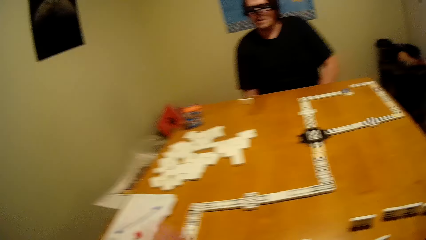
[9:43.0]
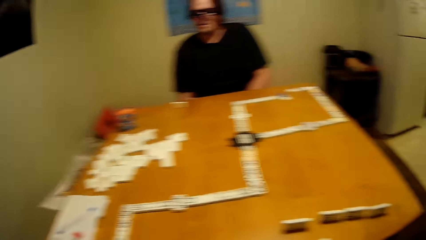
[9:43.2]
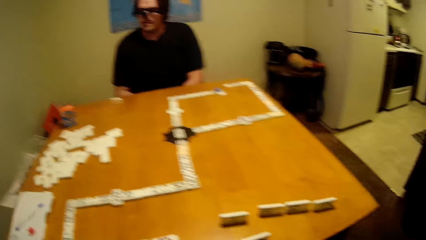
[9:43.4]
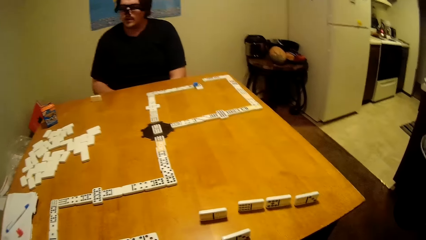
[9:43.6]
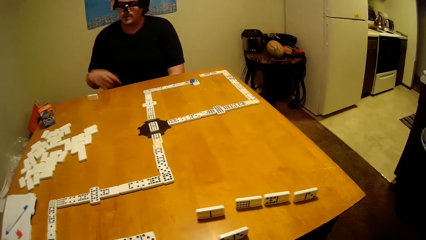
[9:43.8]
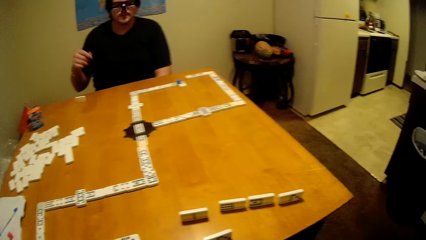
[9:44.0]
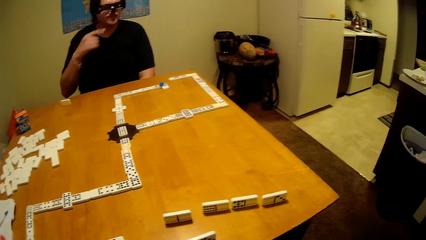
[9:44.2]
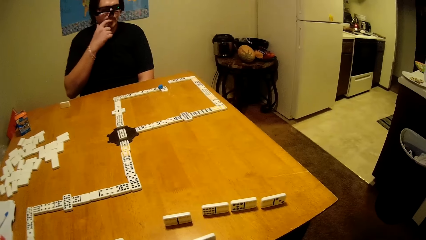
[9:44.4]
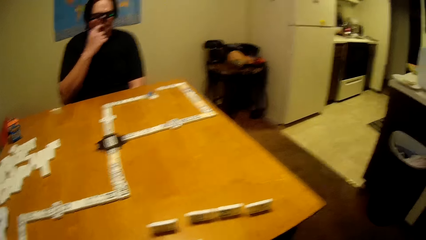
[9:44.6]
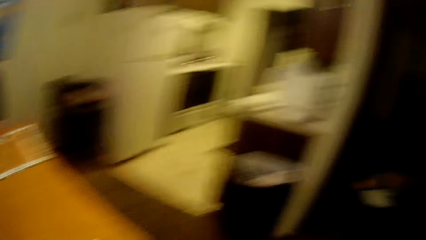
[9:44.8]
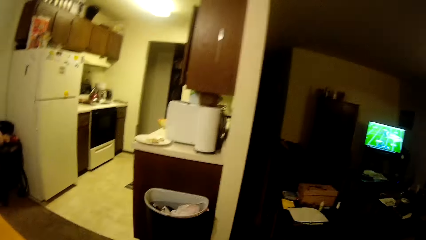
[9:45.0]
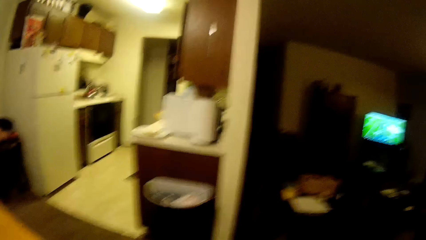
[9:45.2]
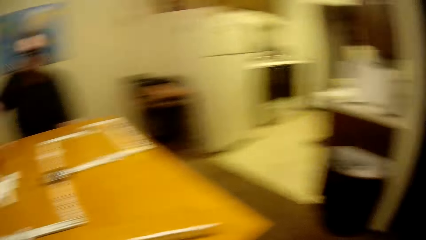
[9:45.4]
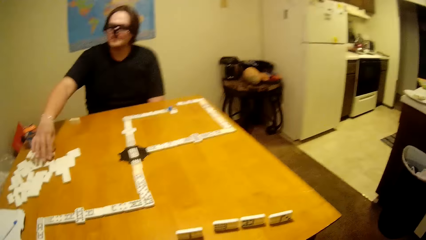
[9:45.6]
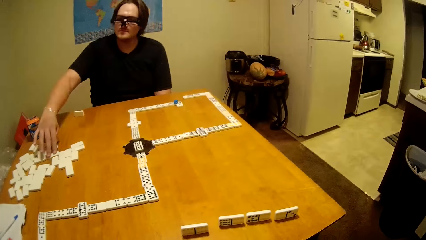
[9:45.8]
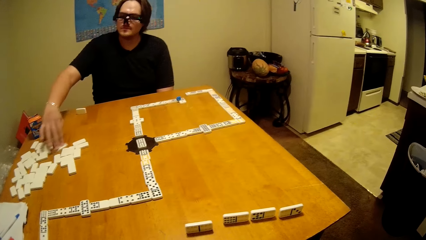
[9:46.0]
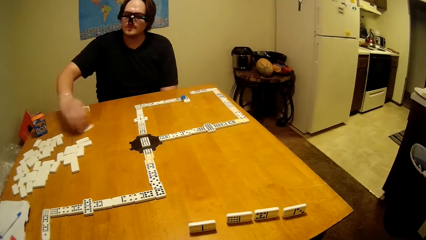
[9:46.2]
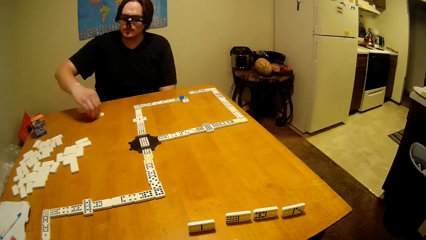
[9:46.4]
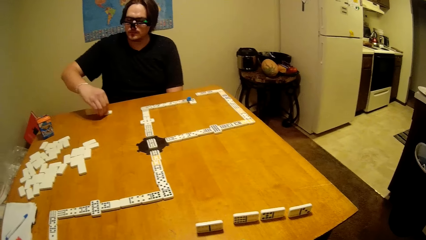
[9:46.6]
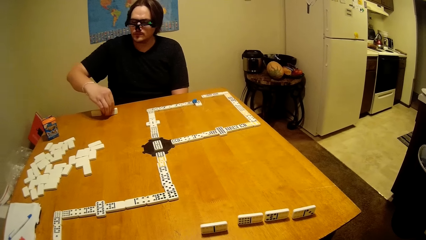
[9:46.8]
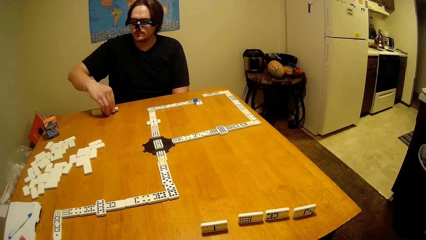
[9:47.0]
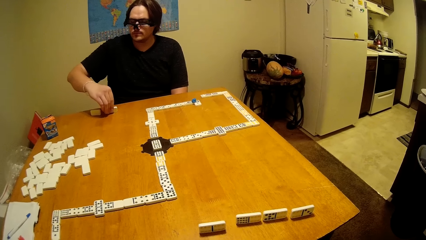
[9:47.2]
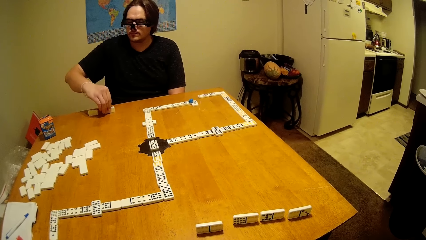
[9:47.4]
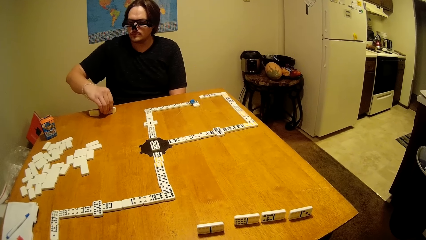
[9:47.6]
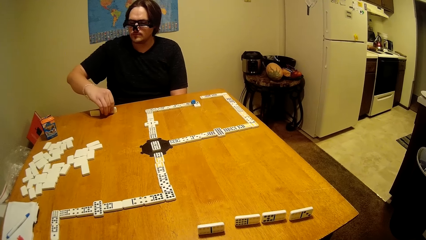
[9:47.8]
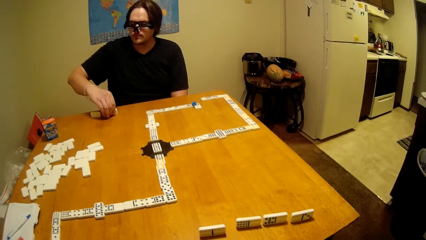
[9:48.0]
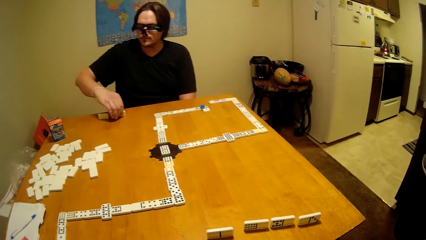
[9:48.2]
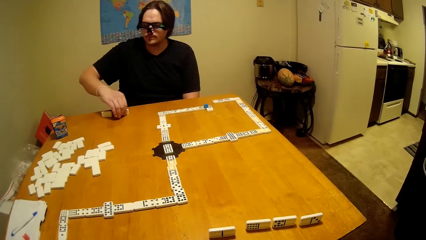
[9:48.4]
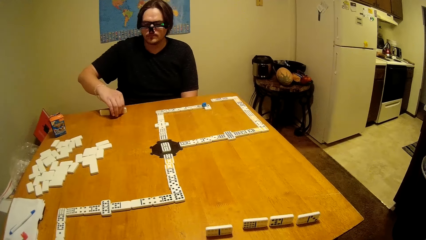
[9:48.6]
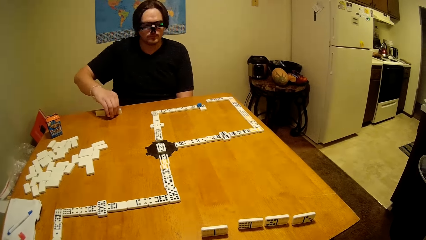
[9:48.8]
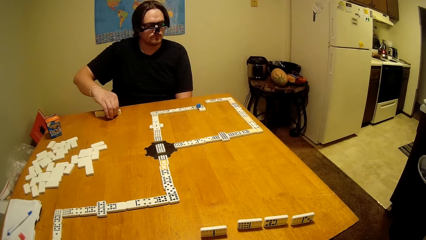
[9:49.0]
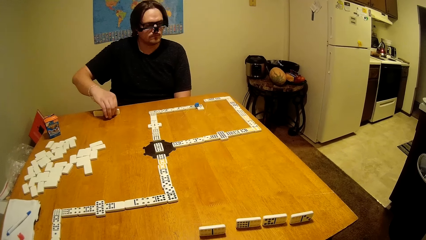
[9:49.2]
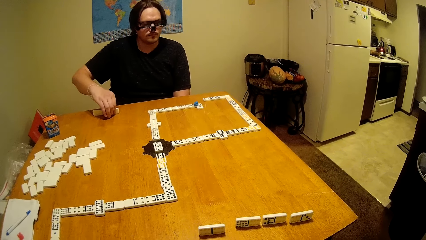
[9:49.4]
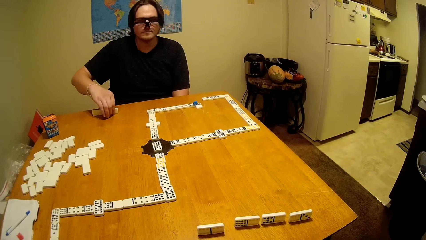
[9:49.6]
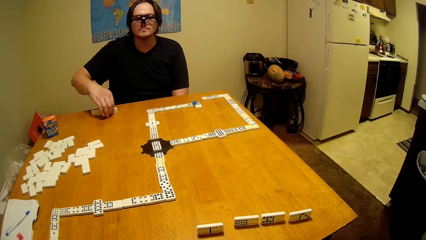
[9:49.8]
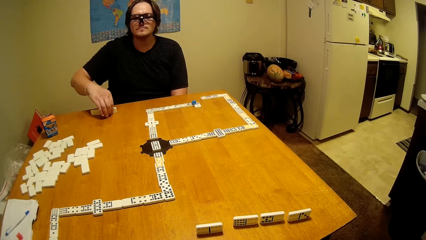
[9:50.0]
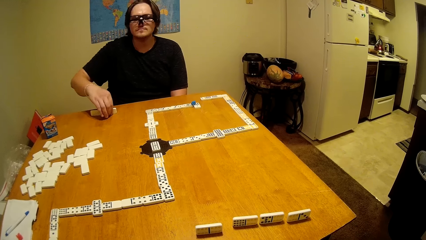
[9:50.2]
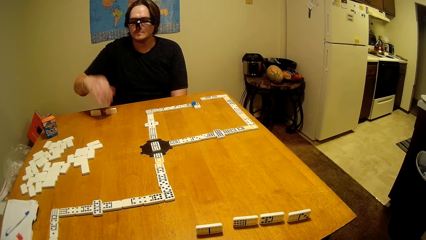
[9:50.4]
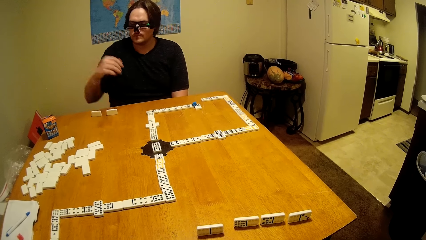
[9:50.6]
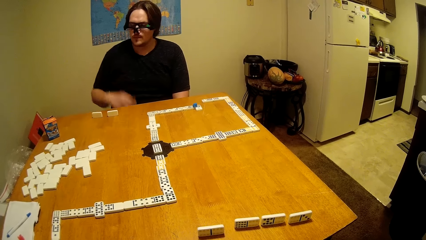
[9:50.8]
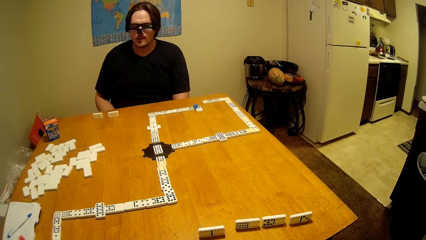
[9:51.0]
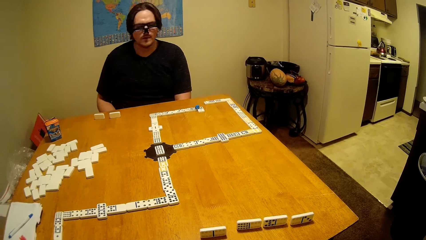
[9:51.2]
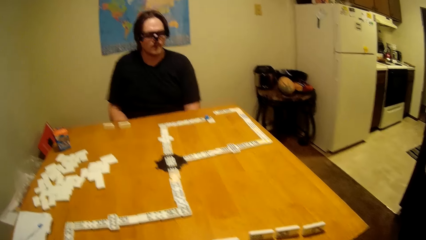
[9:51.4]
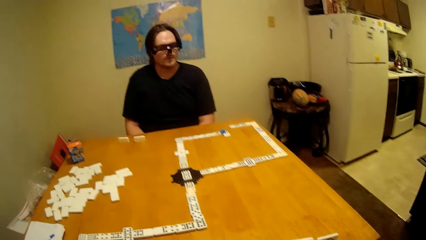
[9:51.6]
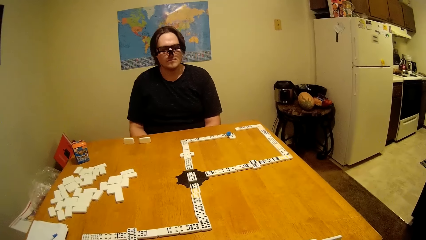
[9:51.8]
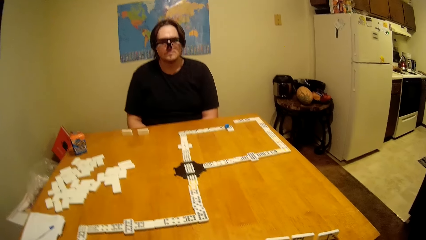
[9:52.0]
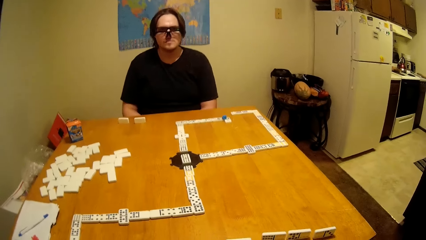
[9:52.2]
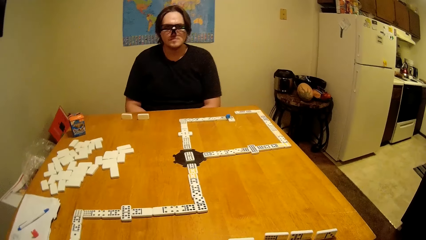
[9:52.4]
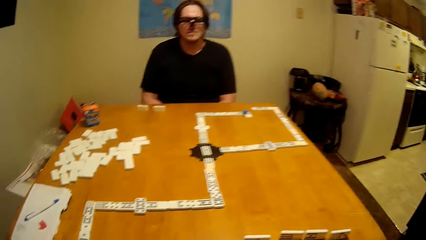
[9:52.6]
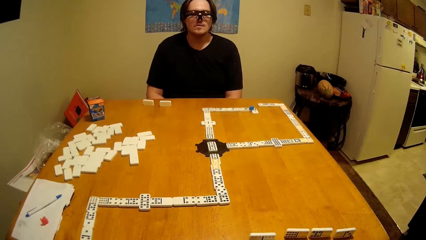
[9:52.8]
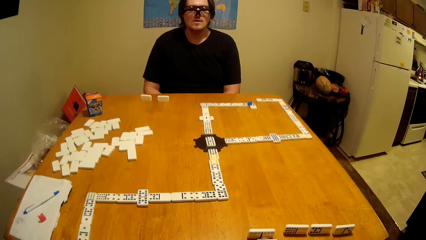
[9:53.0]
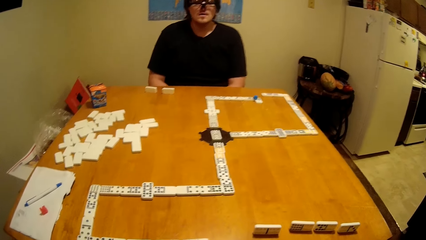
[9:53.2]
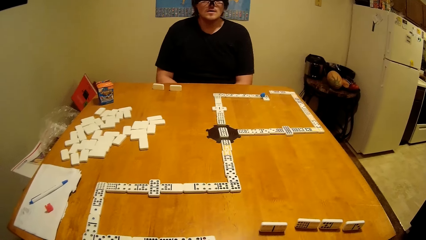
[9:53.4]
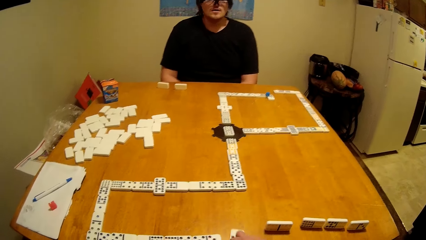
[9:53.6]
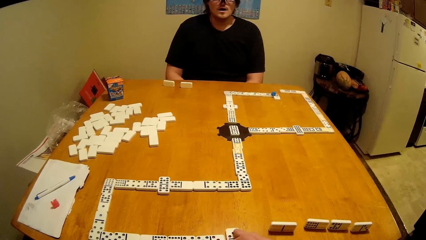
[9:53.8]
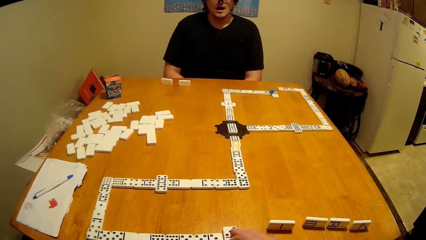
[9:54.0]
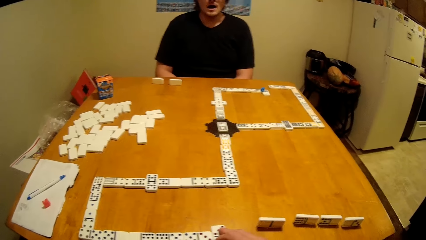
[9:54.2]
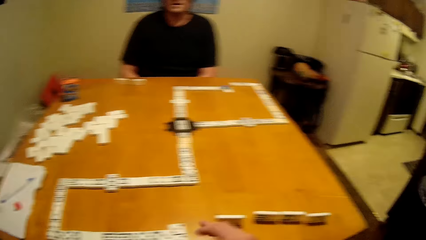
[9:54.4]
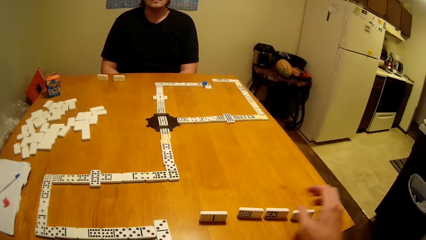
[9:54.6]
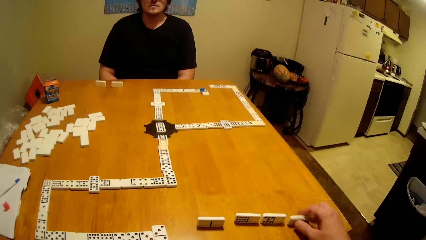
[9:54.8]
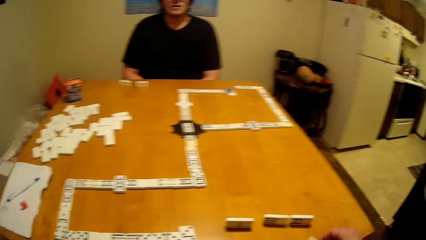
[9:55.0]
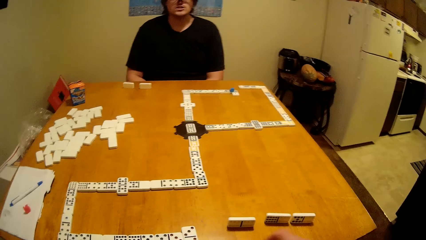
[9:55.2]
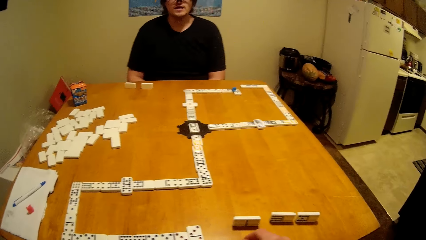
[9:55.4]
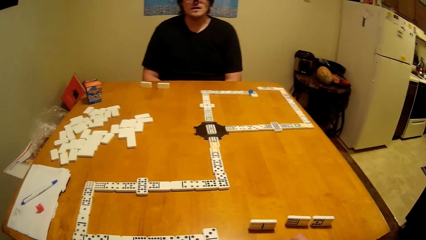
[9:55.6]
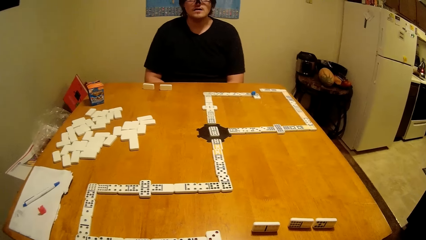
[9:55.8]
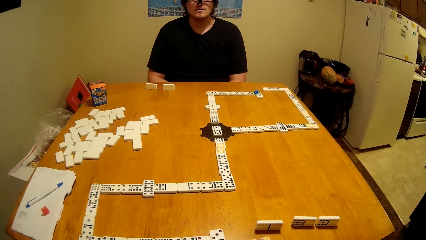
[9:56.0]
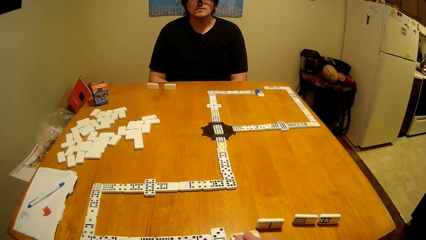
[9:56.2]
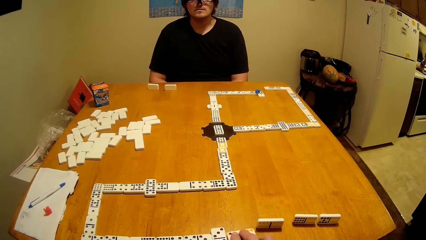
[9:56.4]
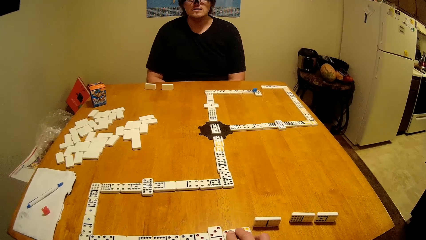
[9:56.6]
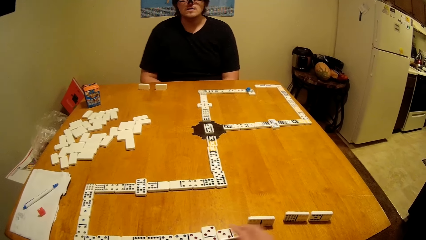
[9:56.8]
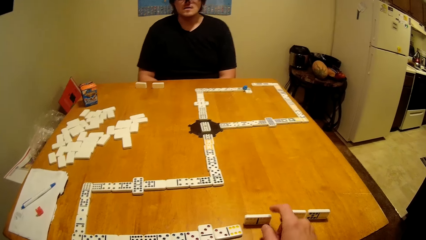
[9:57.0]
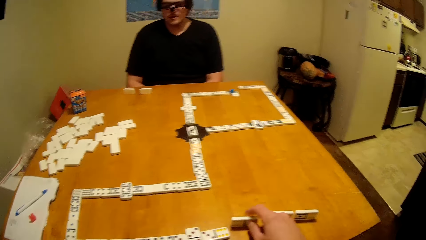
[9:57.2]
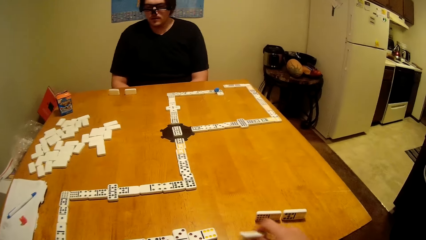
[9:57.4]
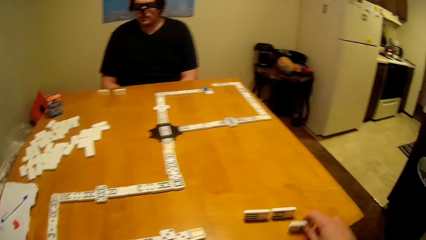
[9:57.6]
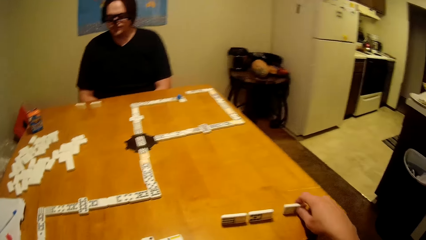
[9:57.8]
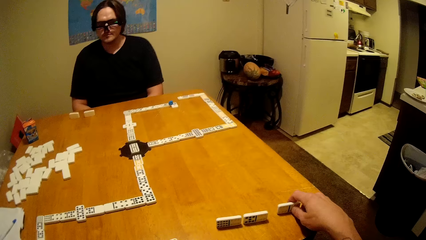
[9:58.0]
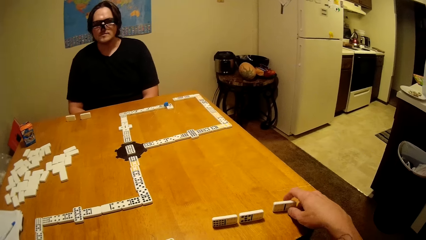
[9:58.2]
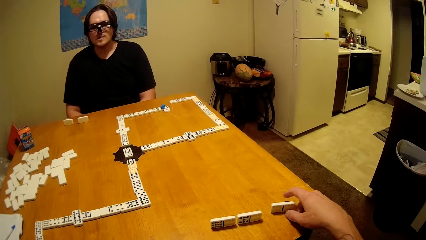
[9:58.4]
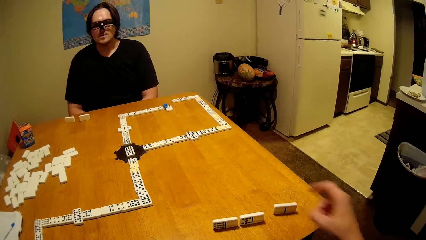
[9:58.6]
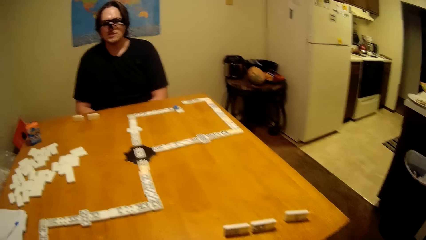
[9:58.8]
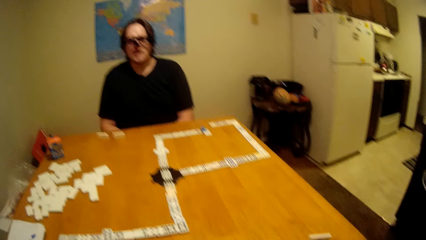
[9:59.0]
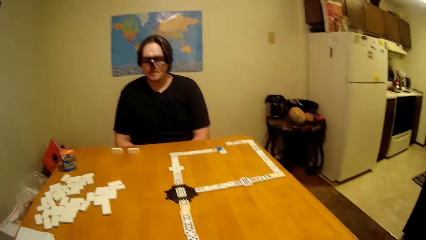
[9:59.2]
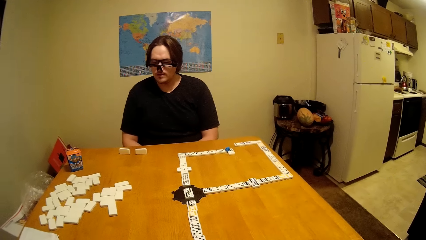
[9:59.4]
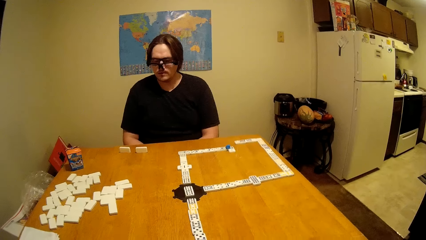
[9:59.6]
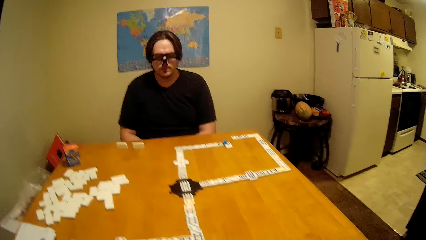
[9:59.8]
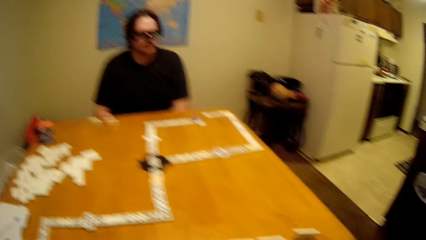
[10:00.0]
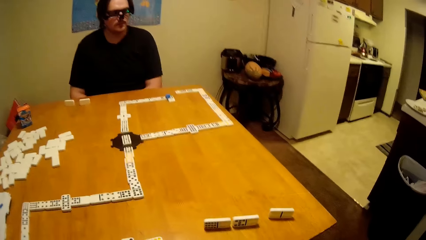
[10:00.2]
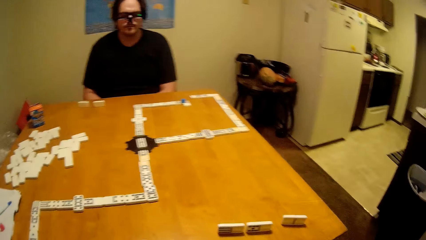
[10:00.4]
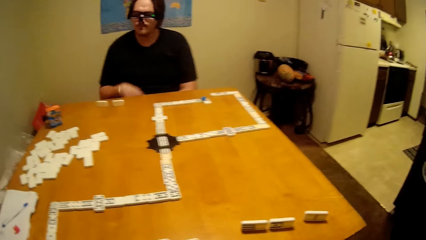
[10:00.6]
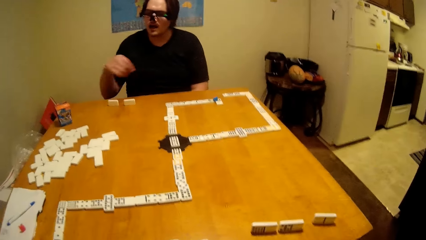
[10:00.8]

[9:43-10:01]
The camera wearer puts the piece of dominoes down. A man touches the face. The camera wearer moves around the house. The man takes a piece of dominoes, plays a dice, and puts the piece of dominoes down. The camera wearer takes a piece of dominoes or dice. They play the dice and put the piece of dominoes down.
